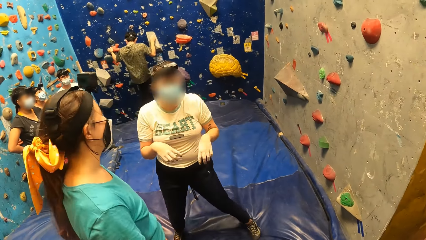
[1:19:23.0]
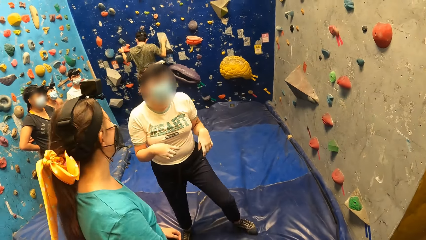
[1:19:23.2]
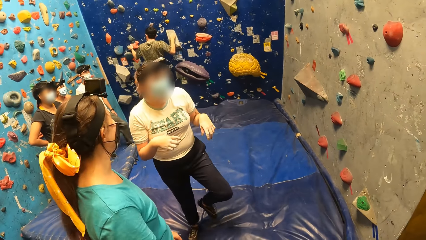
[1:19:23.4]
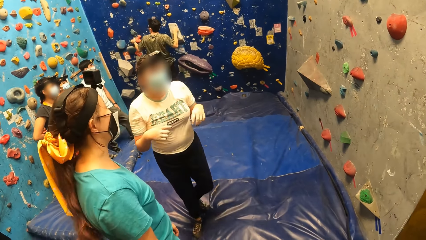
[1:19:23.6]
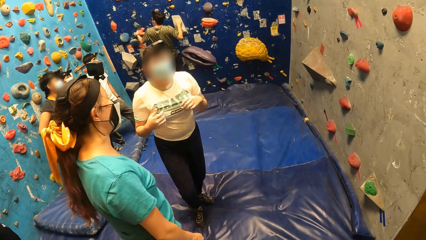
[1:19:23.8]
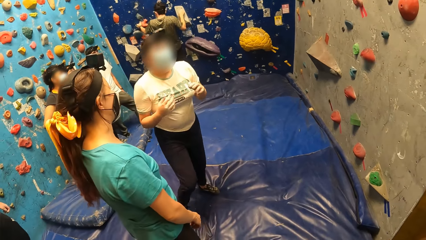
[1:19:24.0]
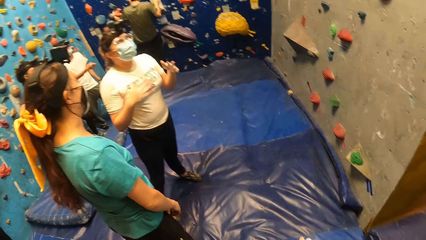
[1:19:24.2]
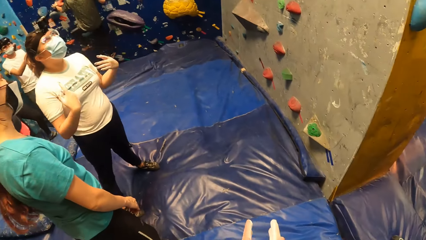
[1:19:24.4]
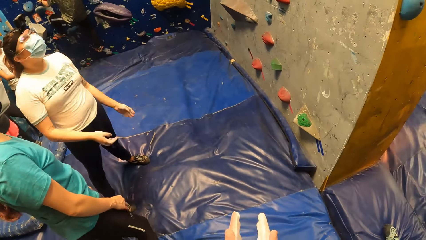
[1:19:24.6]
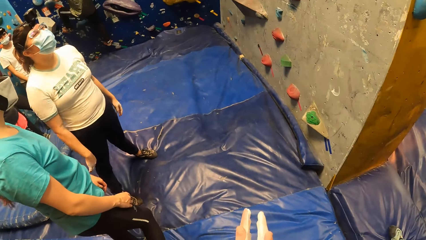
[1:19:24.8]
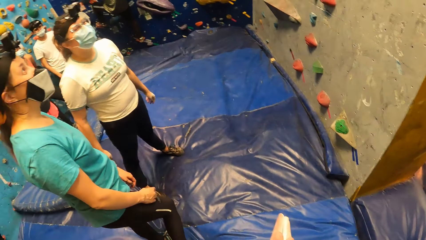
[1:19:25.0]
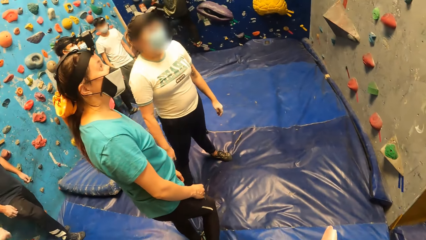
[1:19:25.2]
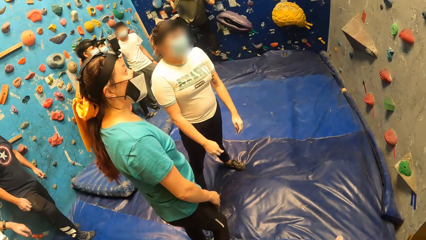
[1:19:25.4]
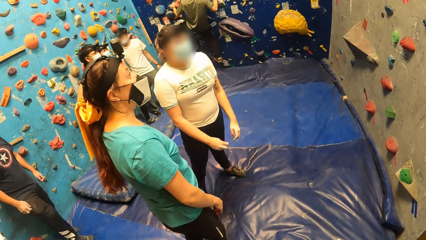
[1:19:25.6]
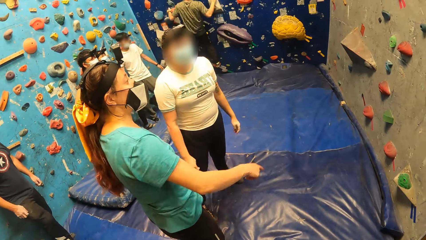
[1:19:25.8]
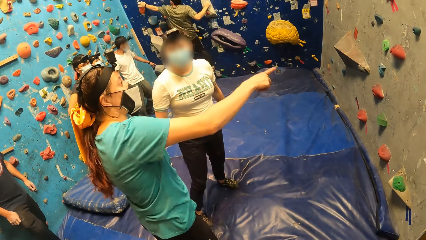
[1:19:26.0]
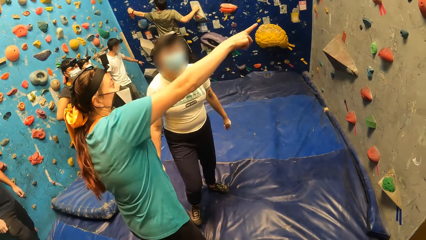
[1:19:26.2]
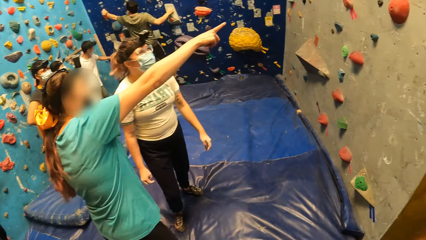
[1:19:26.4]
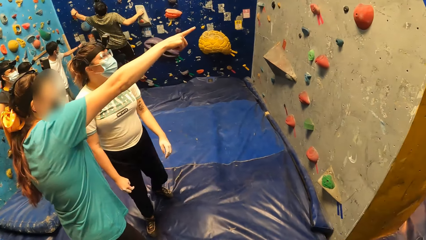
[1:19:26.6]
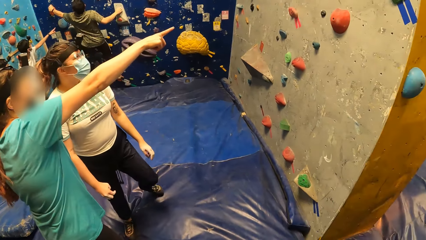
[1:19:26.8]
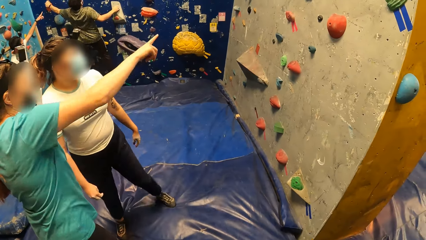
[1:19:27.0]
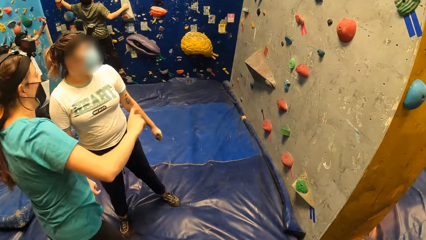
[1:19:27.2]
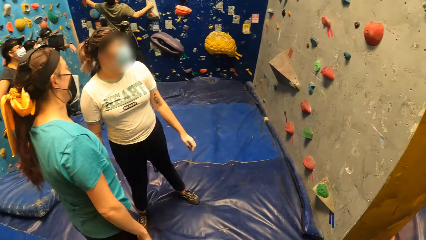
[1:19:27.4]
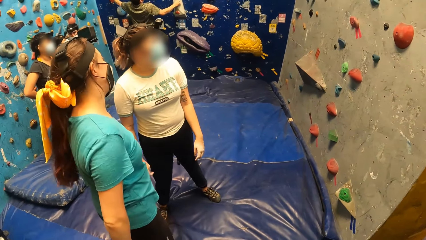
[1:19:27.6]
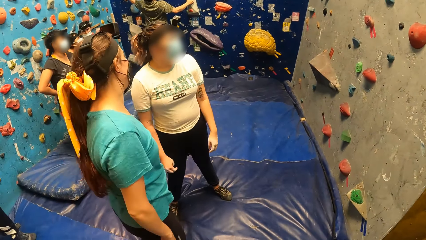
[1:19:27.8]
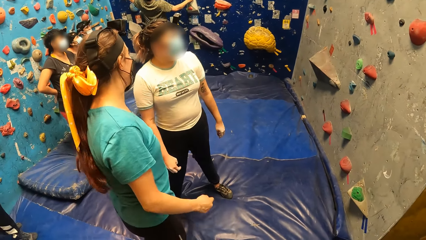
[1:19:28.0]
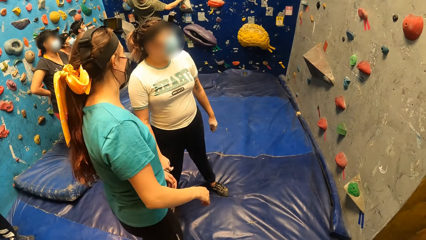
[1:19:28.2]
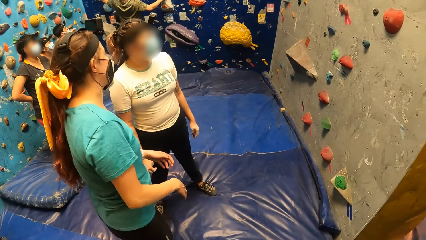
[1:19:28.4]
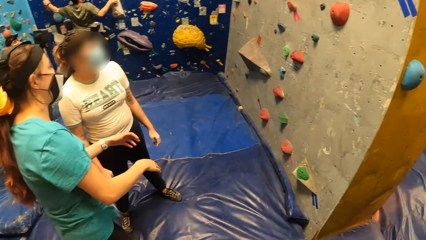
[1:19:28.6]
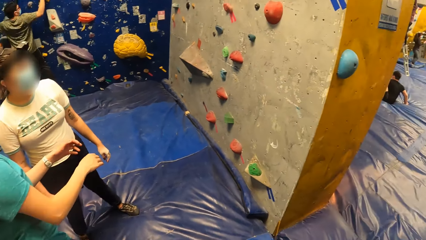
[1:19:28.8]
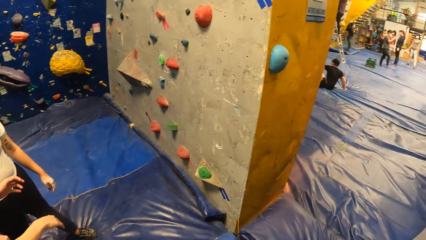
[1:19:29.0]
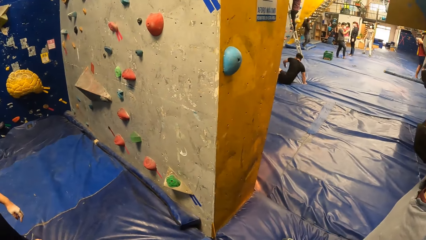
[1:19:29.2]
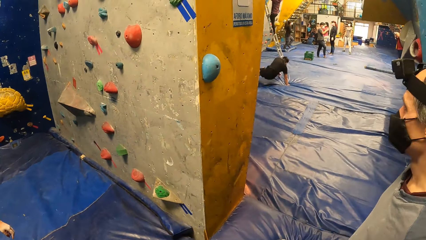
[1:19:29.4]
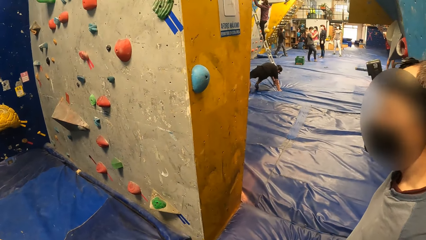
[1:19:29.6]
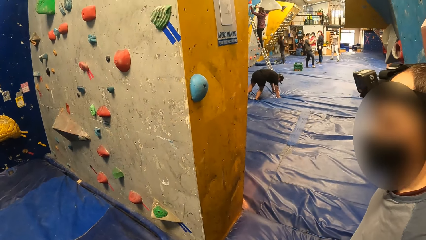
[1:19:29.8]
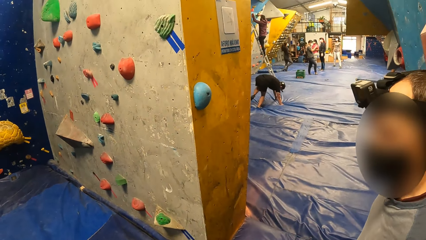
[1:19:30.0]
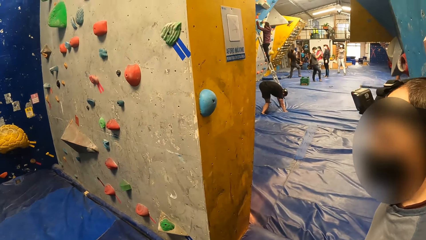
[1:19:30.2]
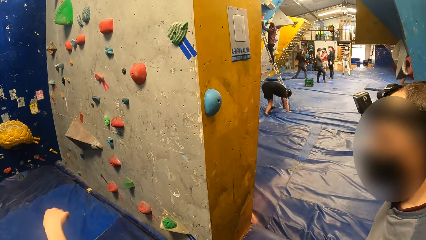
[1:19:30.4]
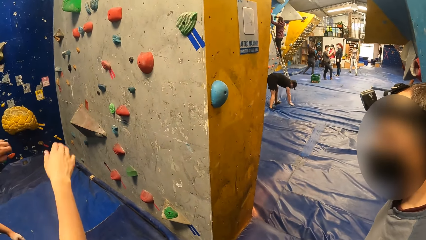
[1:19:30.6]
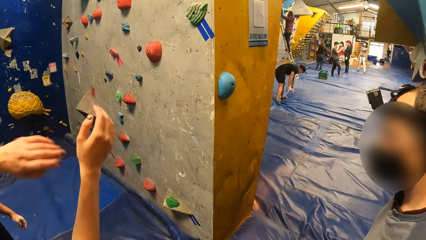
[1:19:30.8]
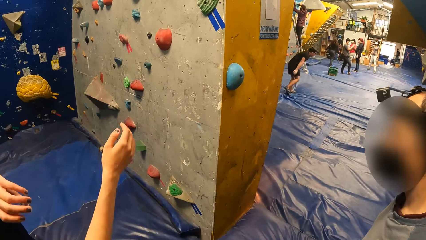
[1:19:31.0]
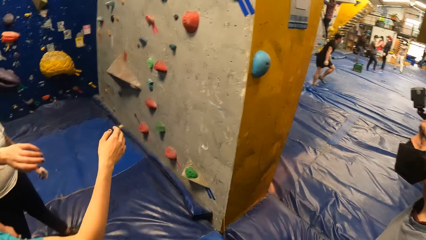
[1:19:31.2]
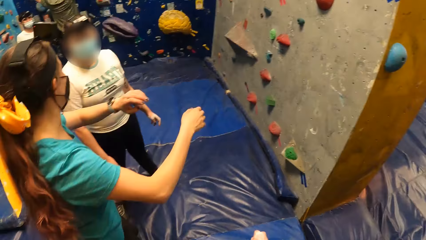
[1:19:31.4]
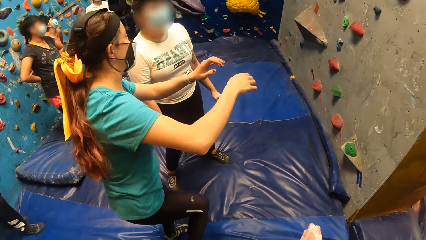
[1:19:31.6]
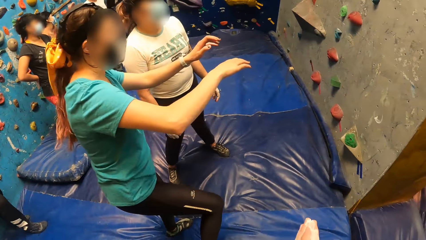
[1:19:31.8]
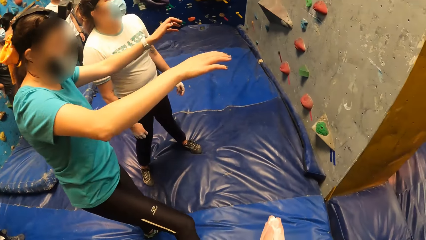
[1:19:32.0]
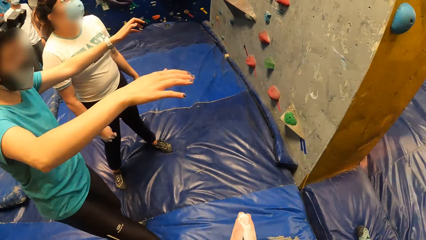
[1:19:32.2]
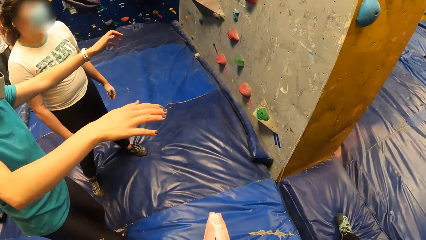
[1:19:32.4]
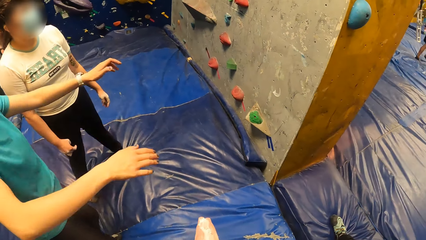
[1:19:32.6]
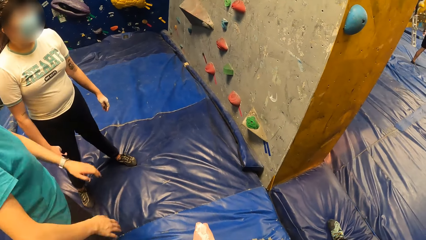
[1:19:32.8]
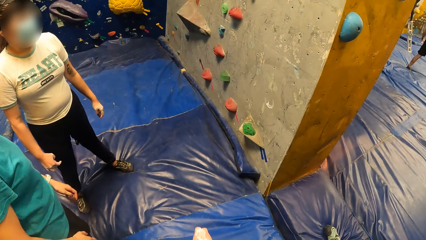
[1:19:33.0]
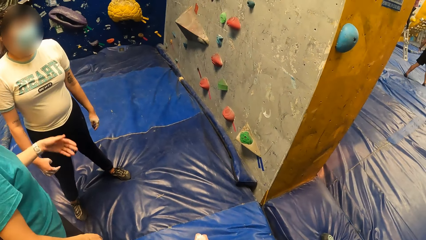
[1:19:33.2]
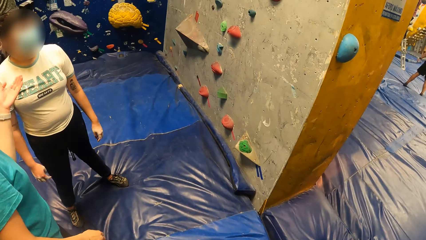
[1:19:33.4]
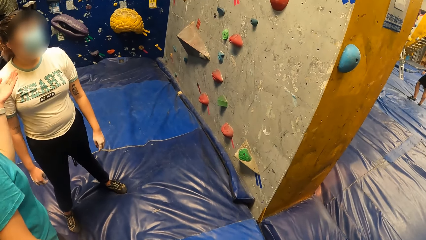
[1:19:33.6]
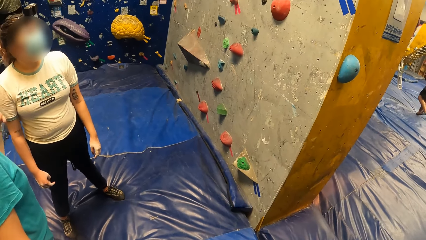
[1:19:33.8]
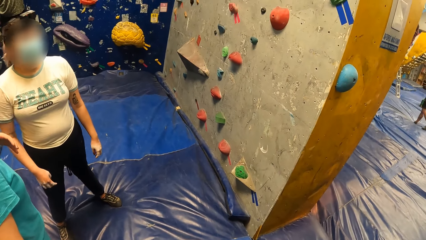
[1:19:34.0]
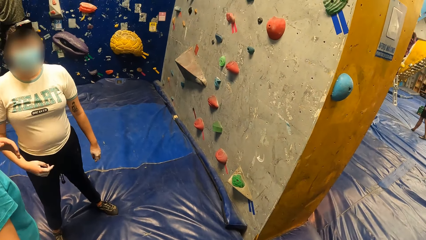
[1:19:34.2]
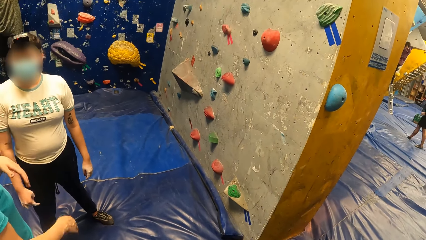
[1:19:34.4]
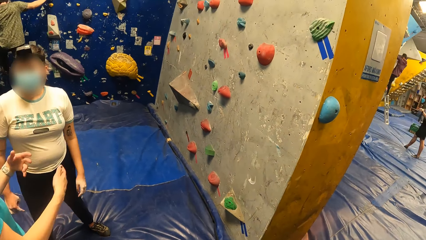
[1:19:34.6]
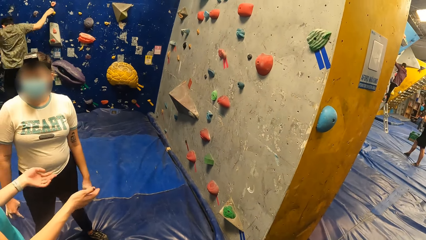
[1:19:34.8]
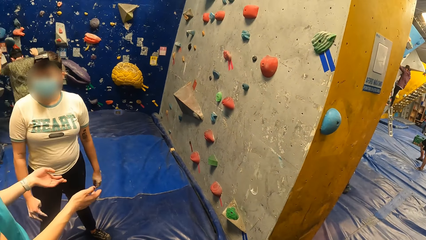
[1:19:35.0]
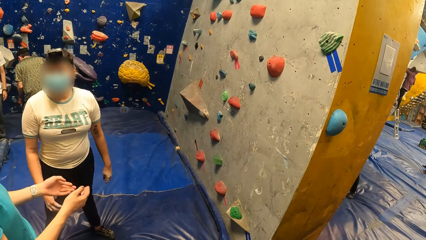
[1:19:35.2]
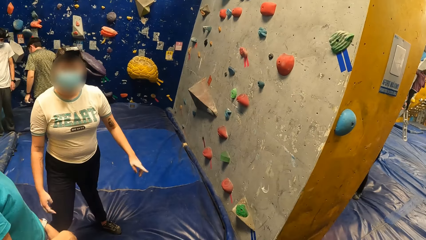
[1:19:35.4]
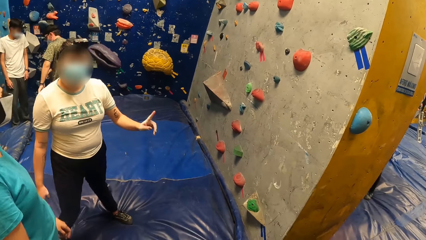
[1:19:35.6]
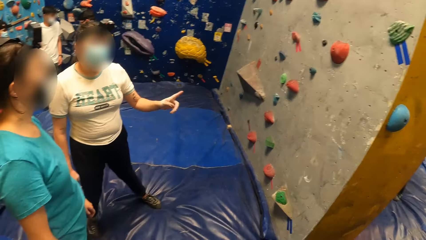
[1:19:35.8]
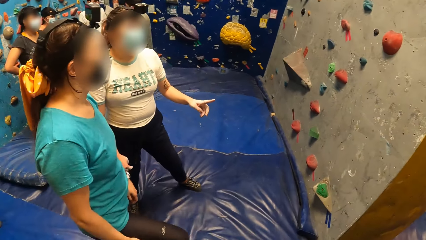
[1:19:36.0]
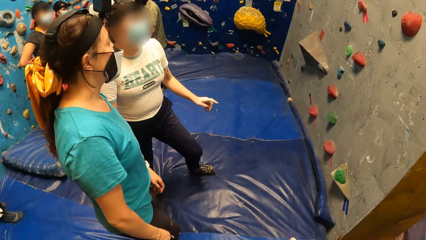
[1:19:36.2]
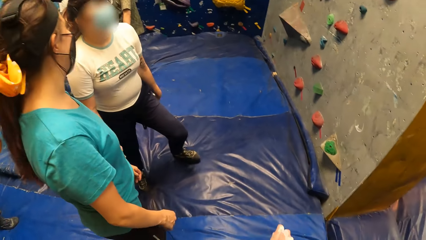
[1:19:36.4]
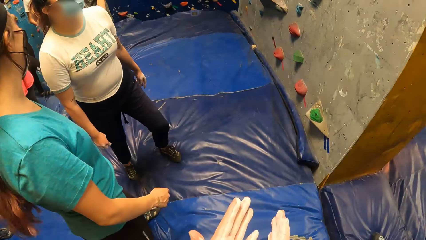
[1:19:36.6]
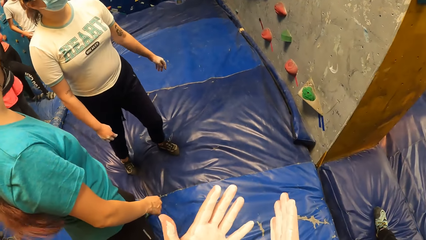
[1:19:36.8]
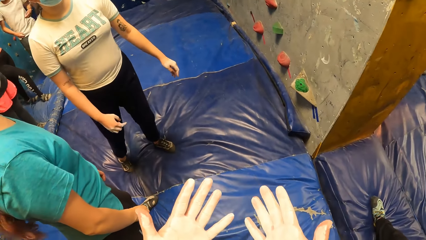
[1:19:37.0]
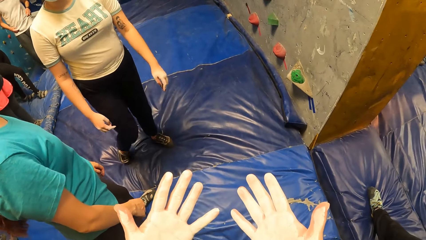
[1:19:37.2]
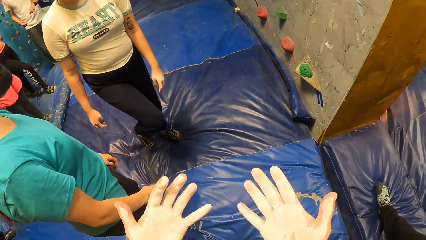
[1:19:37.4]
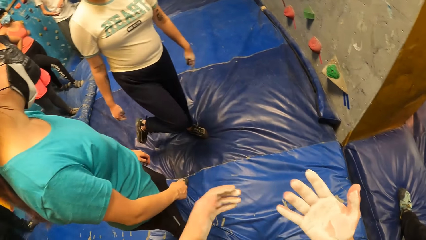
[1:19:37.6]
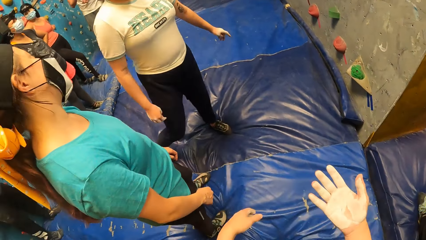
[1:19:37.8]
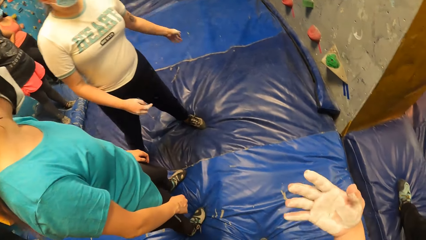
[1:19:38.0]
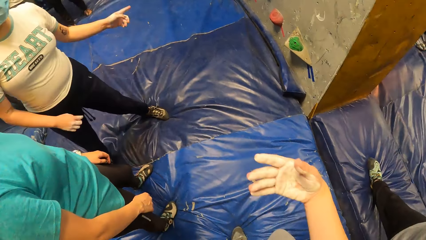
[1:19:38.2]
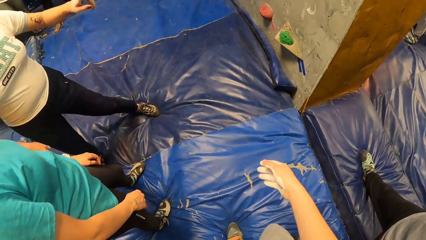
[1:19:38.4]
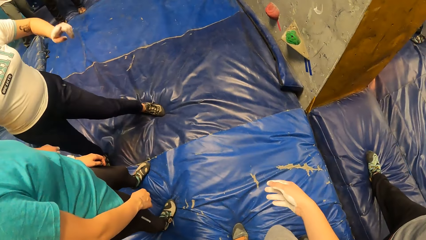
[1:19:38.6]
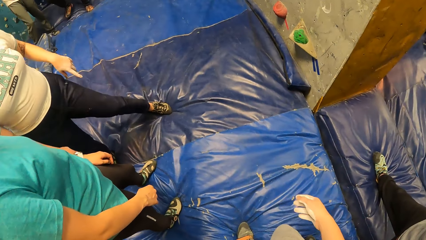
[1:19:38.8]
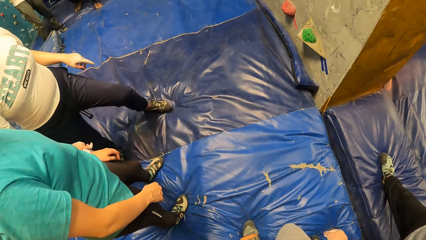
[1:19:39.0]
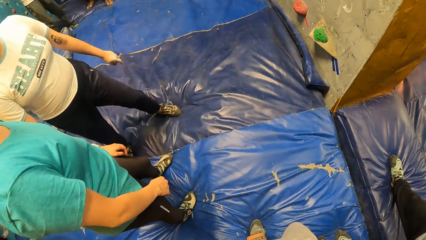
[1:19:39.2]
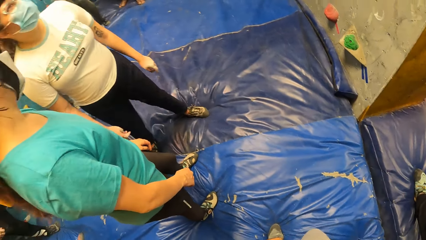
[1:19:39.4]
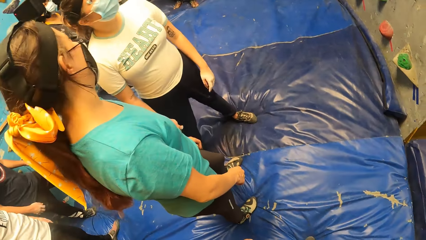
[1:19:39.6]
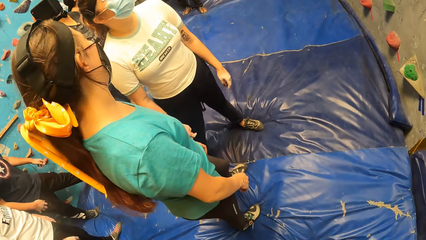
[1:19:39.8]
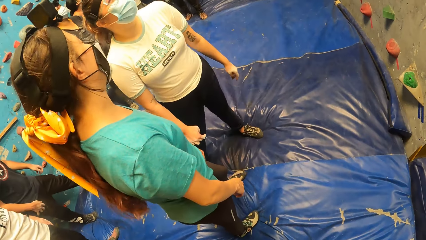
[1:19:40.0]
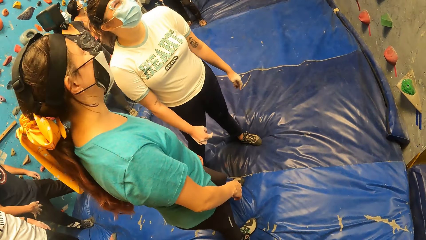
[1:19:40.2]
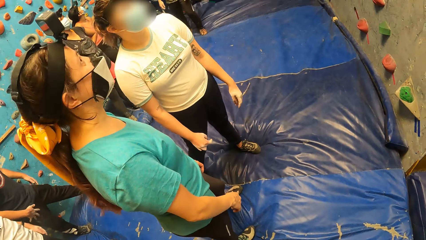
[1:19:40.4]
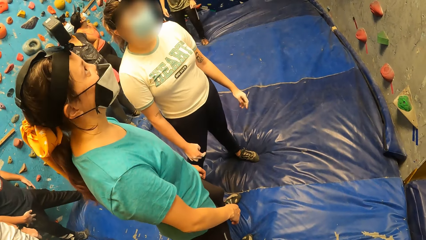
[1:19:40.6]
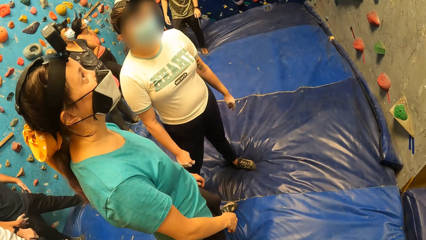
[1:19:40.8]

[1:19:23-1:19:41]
The camera wearer claps the hands. He looks around. He checks his hands and shakes the right hand.
